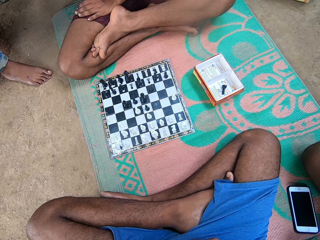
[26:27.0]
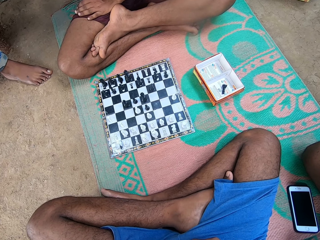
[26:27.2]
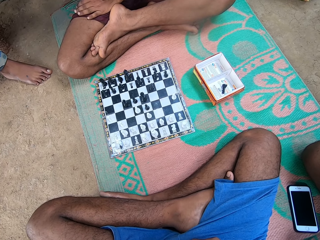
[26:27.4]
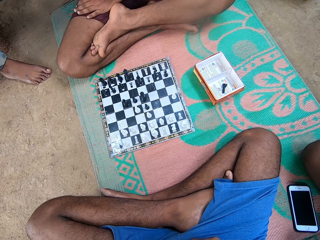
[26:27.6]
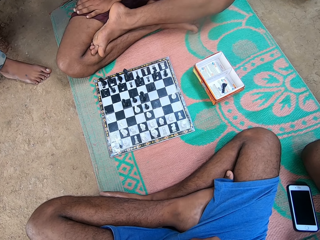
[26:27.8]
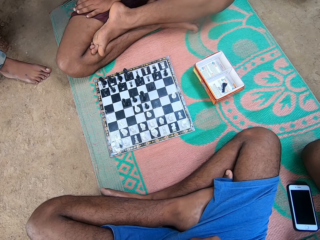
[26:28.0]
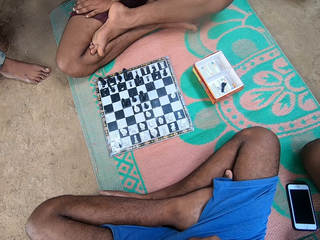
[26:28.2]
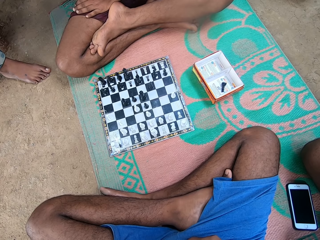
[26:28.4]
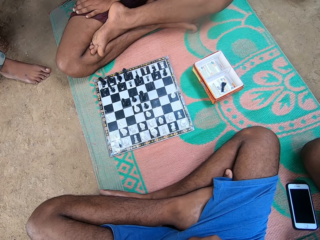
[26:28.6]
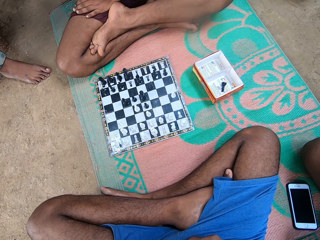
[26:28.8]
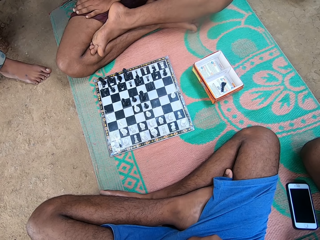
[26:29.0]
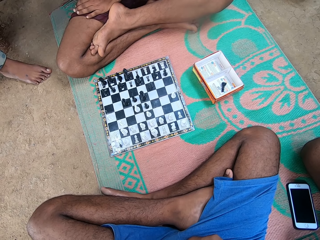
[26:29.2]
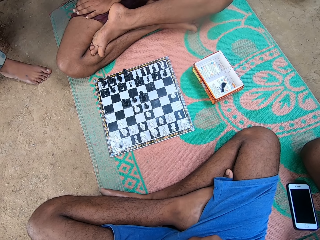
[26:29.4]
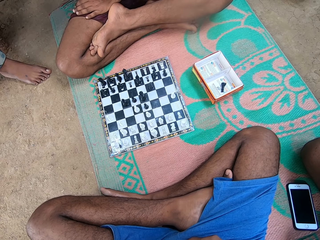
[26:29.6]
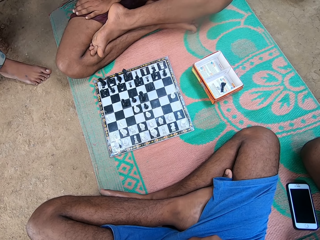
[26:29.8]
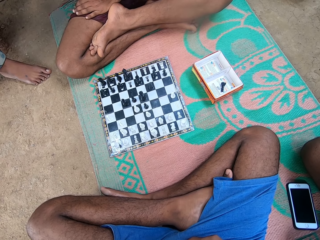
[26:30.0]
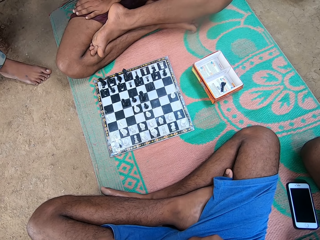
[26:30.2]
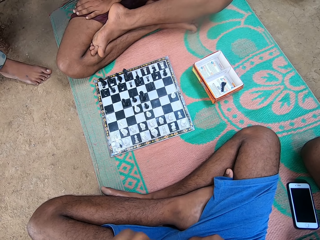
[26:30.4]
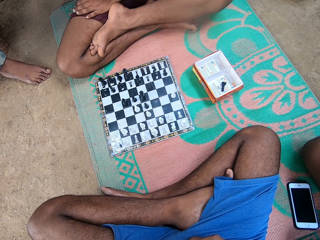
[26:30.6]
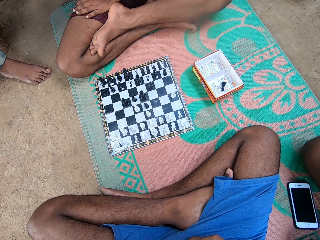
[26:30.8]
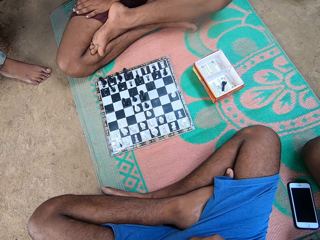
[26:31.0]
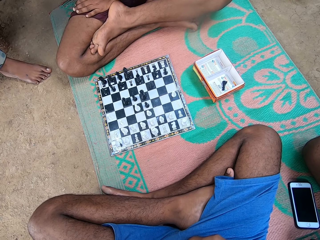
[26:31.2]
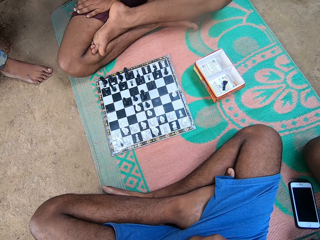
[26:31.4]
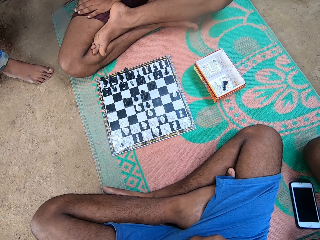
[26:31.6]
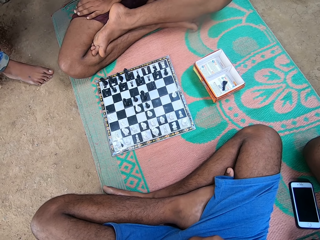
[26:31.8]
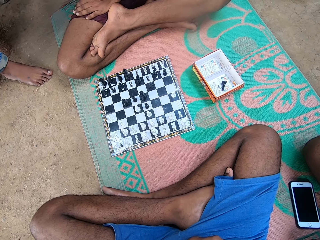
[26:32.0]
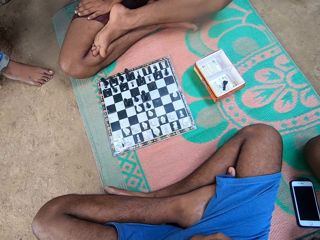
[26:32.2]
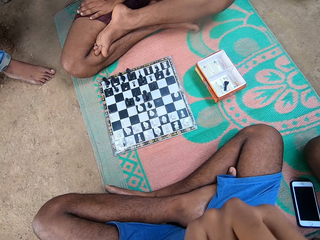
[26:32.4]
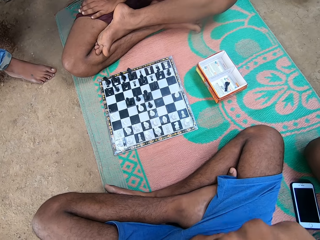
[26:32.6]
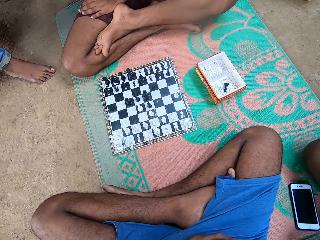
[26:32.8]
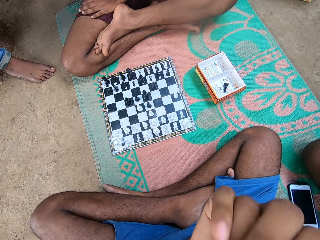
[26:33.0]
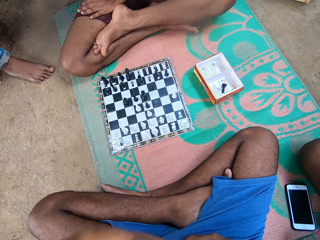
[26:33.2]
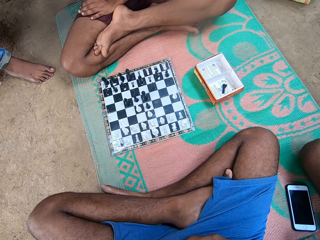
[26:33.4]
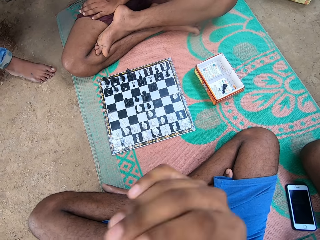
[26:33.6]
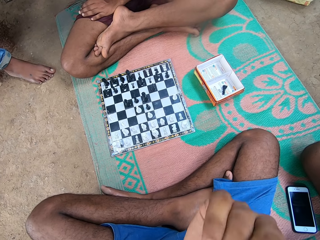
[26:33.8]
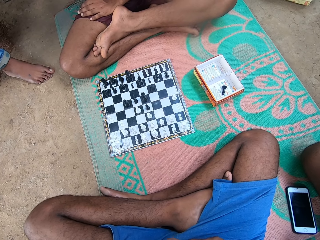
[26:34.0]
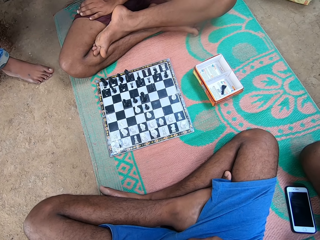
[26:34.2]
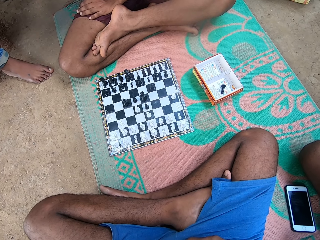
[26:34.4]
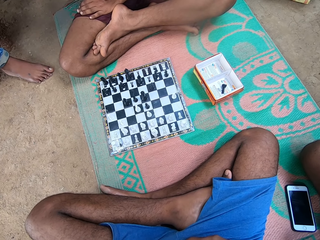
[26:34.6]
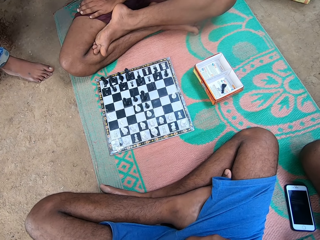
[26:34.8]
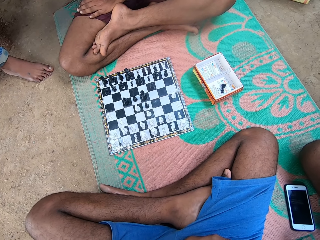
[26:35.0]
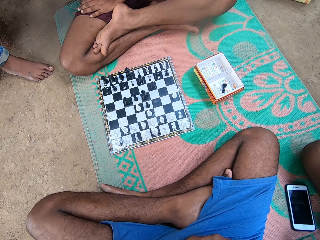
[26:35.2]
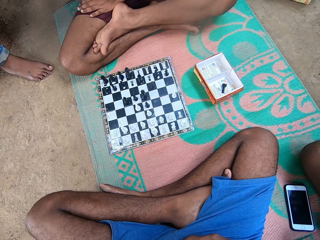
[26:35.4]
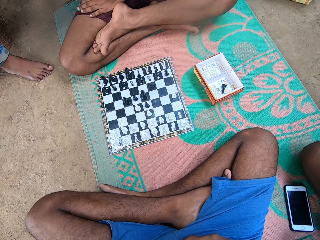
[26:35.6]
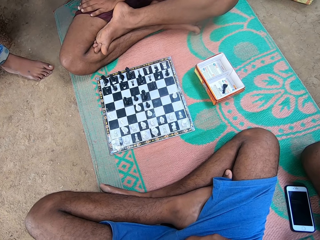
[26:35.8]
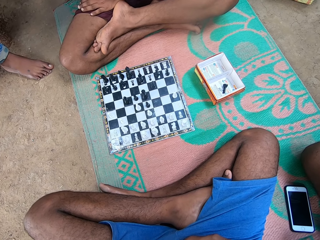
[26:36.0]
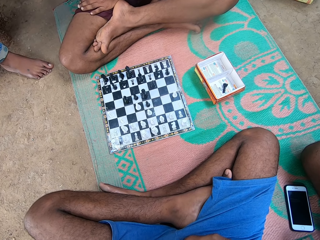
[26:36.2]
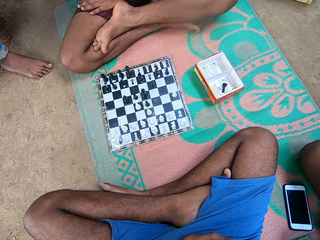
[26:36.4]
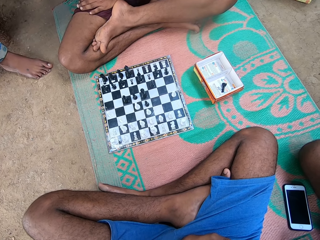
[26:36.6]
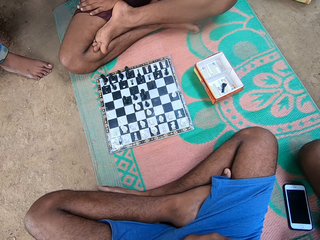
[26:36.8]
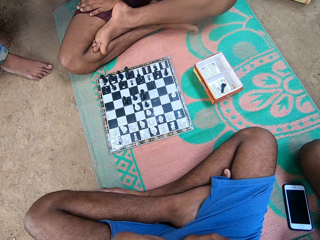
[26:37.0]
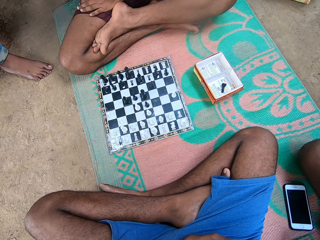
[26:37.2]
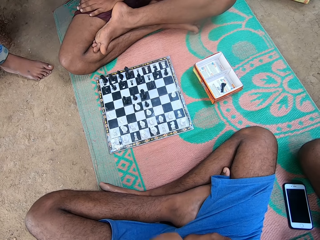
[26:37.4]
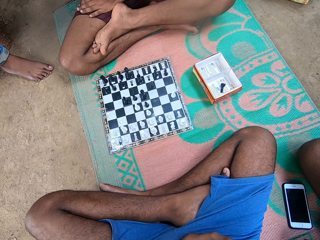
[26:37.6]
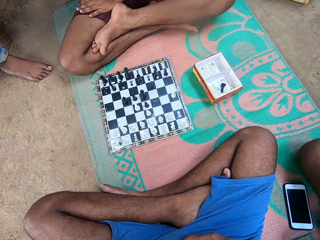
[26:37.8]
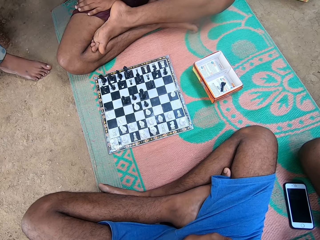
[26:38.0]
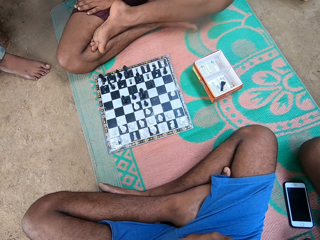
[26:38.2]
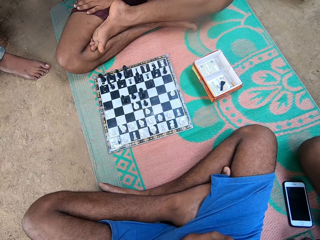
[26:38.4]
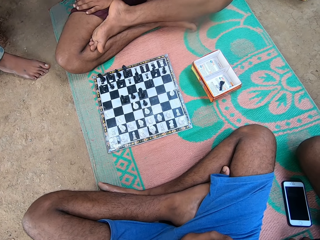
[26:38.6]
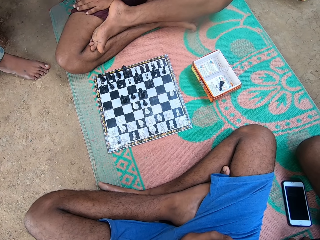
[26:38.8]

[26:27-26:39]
The camera wearer moves his hand.

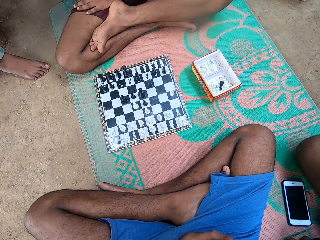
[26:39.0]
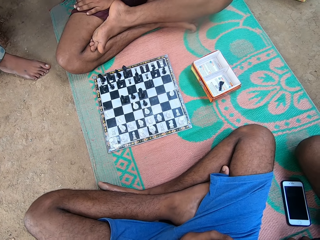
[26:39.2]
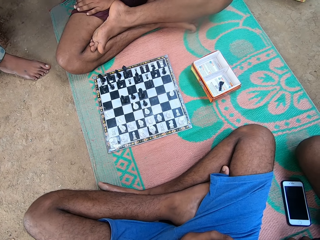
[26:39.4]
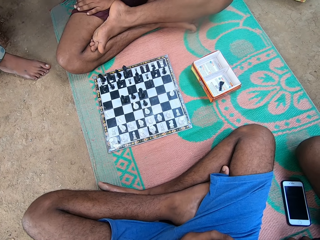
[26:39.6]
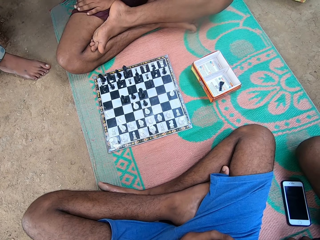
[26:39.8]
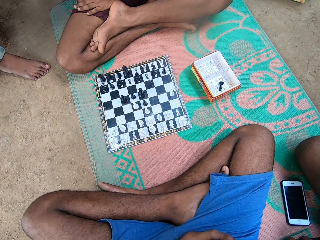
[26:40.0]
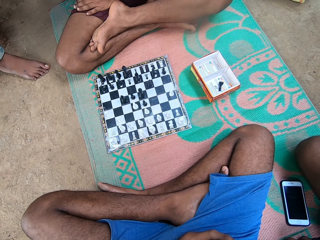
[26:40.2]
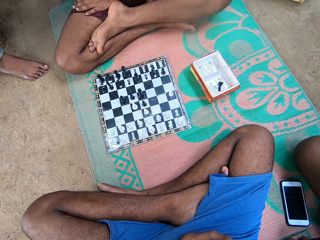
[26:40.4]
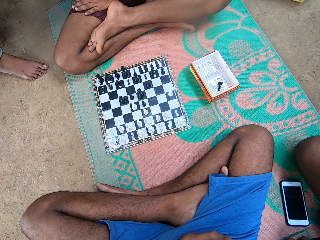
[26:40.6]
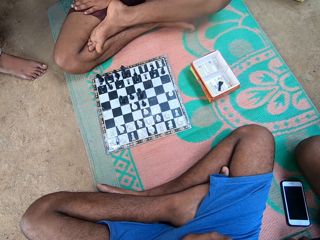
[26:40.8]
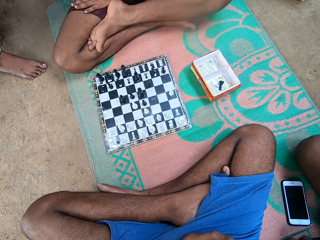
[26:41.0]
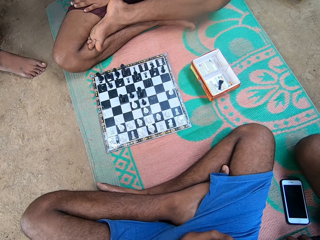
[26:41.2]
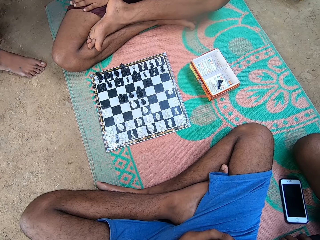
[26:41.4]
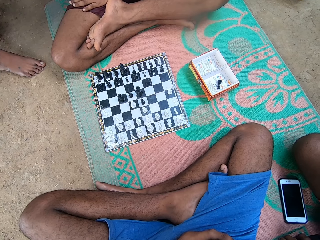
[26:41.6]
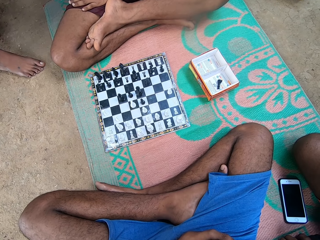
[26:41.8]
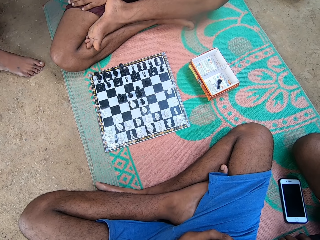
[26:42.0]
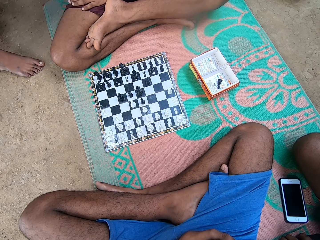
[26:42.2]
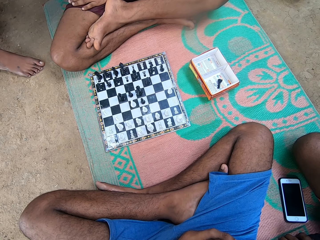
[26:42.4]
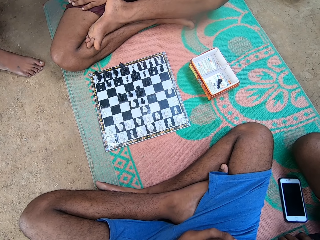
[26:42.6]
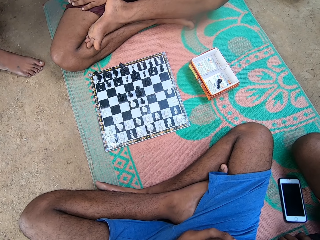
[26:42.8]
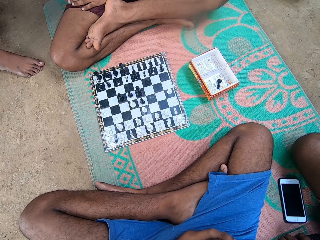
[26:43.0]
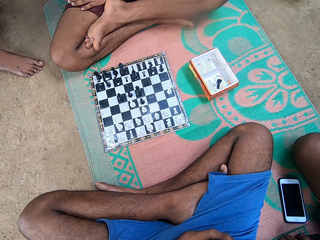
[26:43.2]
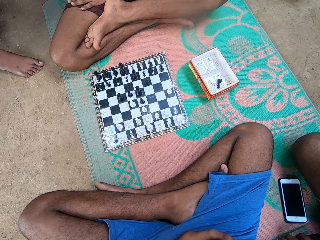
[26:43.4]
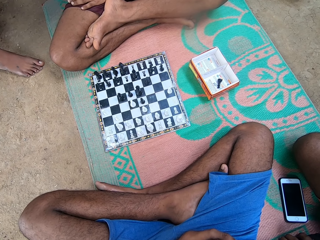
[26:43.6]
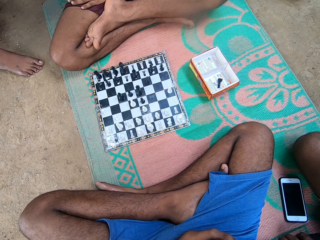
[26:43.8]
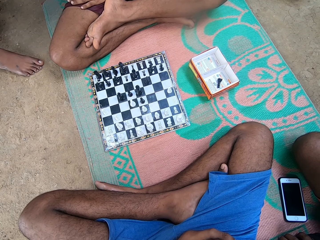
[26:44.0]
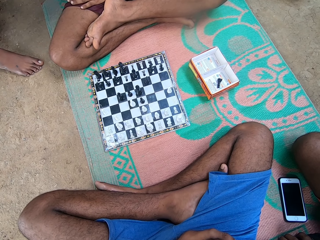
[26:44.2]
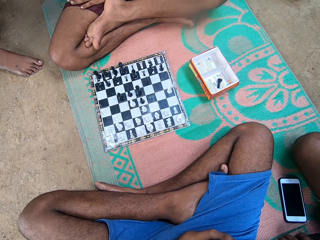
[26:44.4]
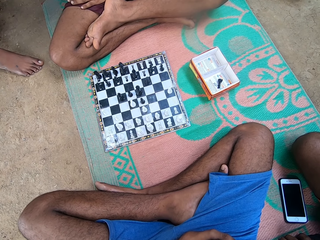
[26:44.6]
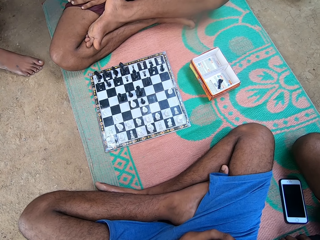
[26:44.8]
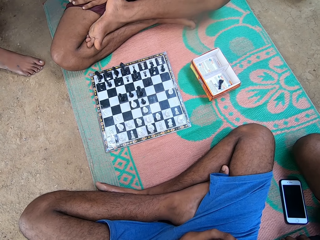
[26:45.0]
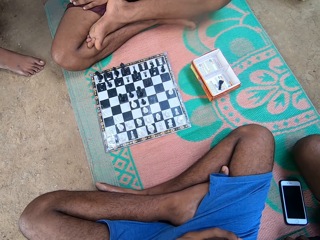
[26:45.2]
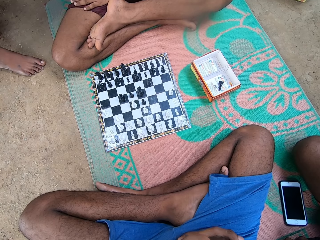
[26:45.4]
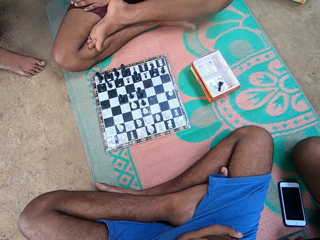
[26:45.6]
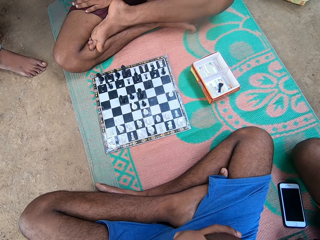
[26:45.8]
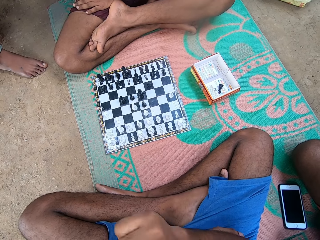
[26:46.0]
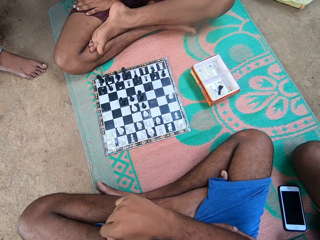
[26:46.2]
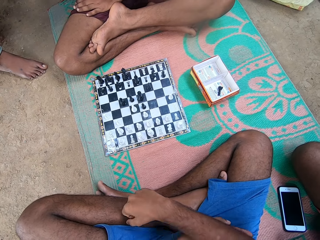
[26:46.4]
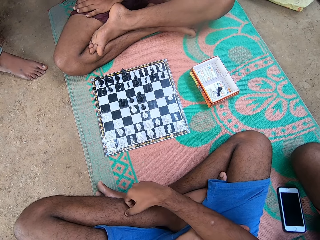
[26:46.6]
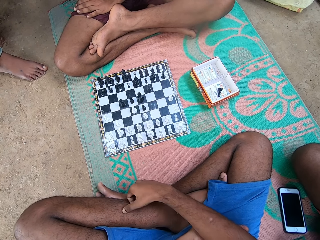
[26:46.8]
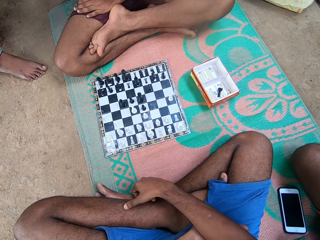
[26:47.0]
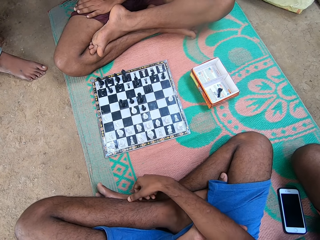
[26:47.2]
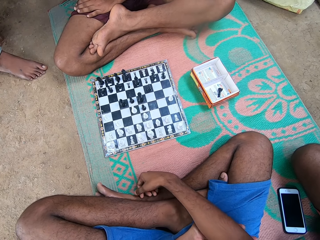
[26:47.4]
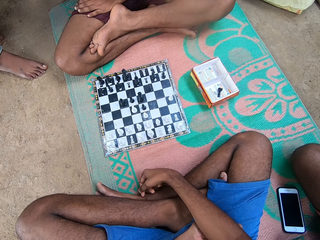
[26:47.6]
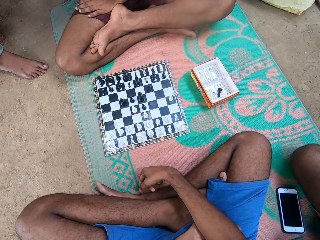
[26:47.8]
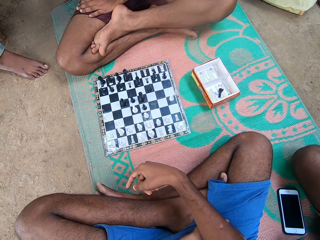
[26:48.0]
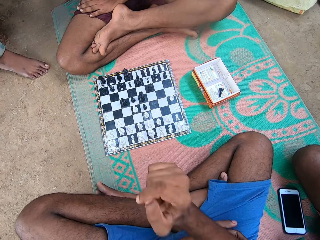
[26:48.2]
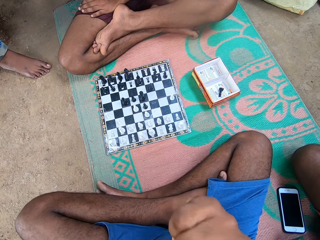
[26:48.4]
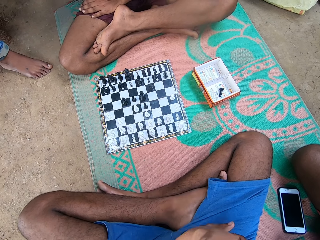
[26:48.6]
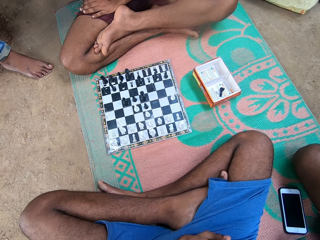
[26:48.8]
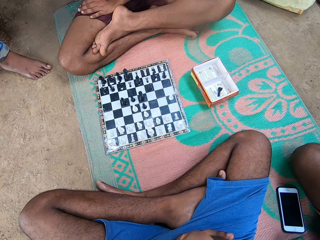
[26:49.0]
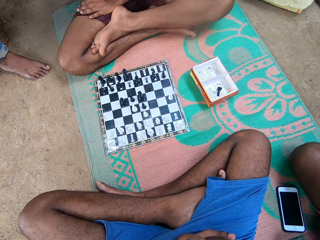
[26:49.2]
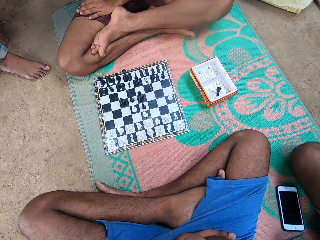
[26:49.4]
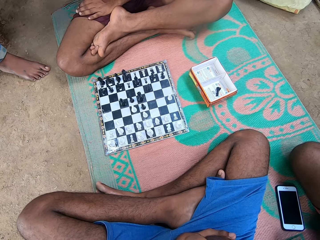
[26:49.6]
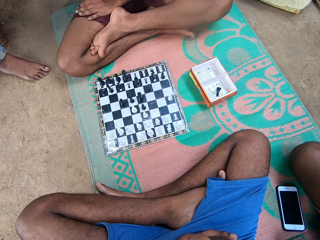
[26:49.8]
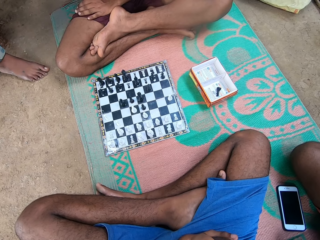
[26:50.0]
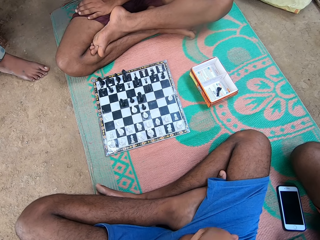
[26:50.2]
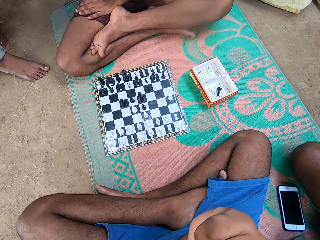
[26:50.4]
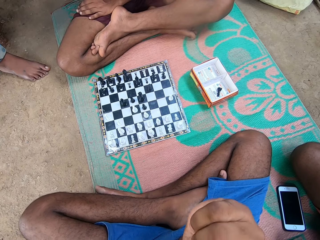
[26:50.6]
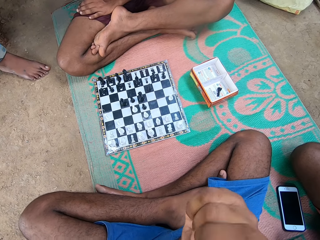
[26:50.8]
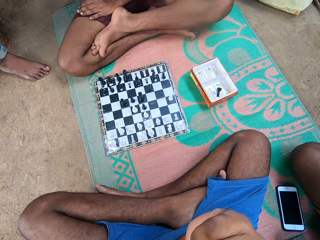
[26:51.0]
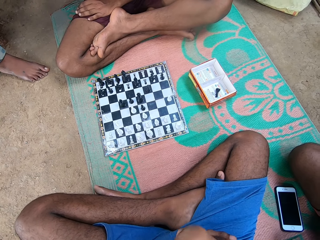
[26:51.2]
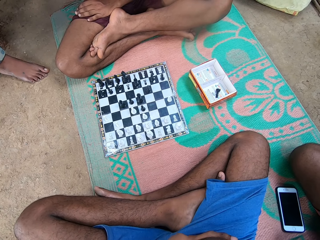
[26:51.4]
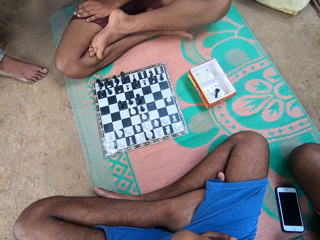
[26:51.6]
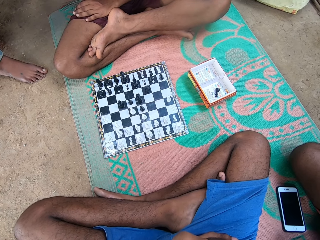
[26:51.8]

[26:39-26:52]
The camera wearer moves his hand. He touches his face.
